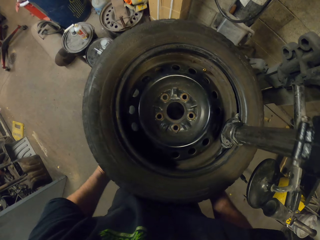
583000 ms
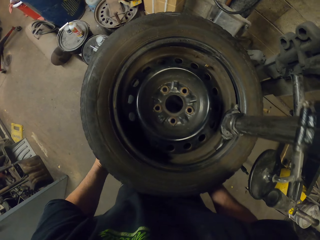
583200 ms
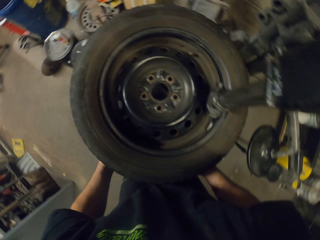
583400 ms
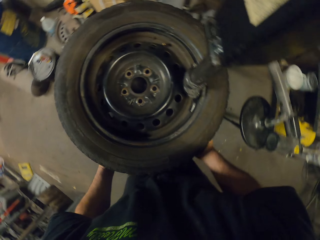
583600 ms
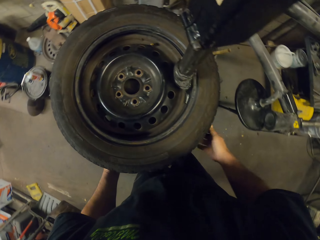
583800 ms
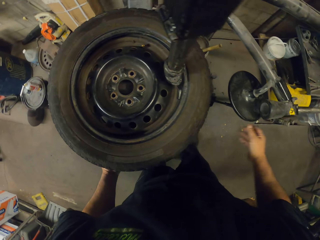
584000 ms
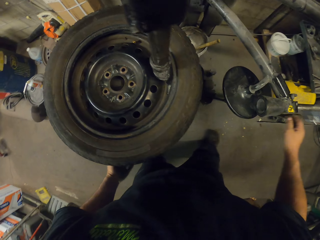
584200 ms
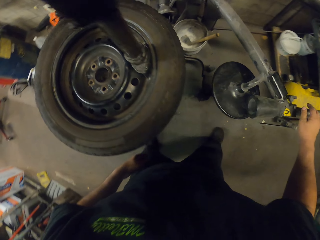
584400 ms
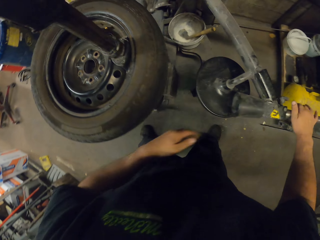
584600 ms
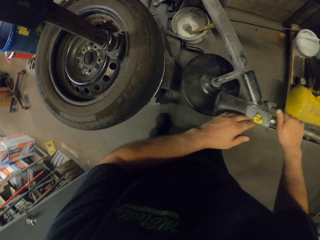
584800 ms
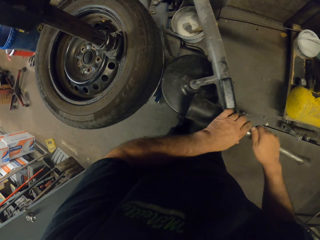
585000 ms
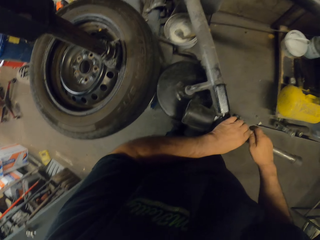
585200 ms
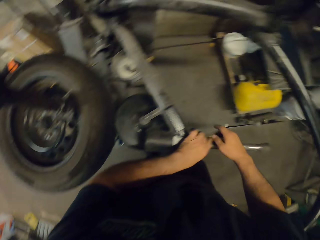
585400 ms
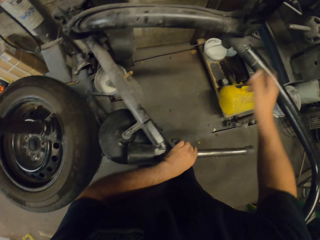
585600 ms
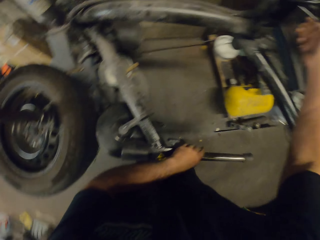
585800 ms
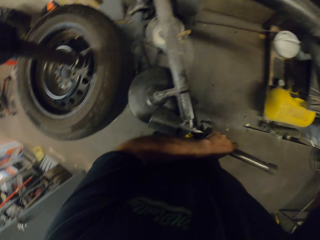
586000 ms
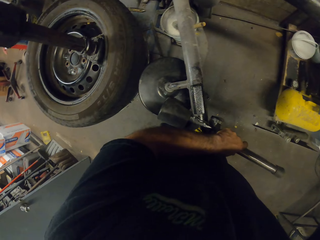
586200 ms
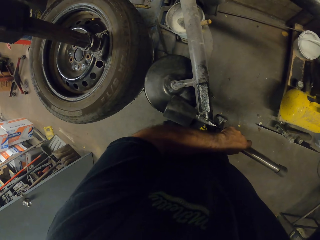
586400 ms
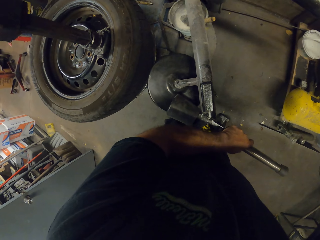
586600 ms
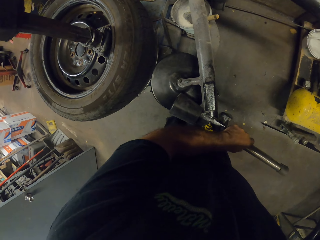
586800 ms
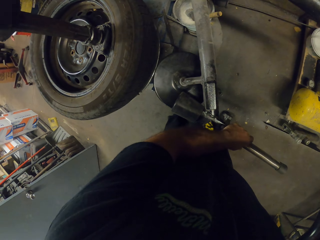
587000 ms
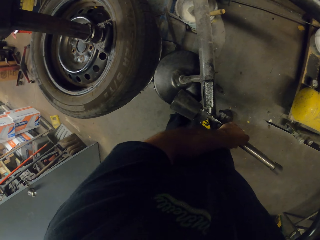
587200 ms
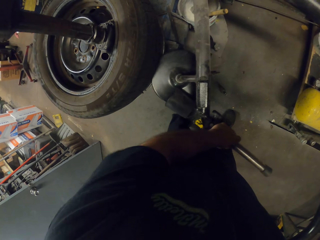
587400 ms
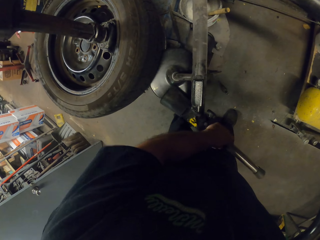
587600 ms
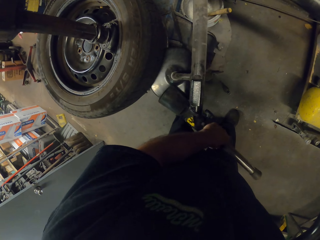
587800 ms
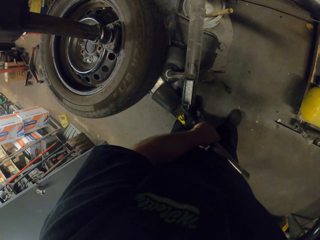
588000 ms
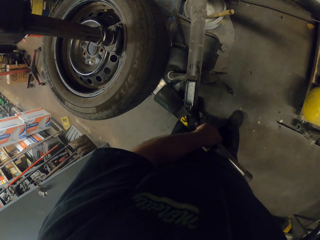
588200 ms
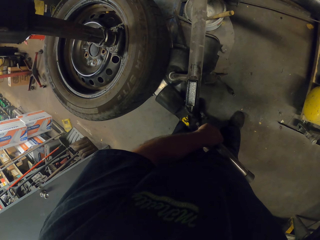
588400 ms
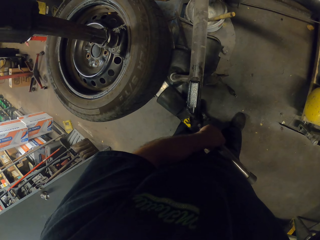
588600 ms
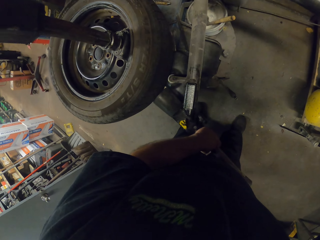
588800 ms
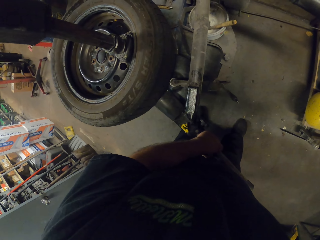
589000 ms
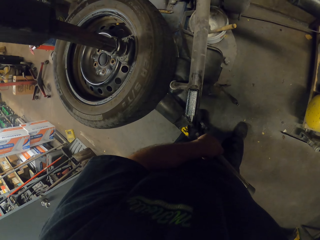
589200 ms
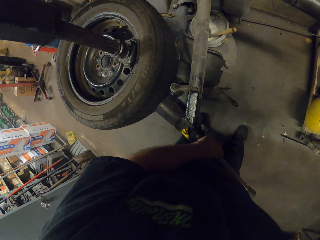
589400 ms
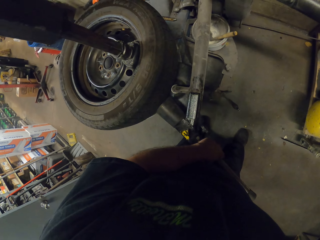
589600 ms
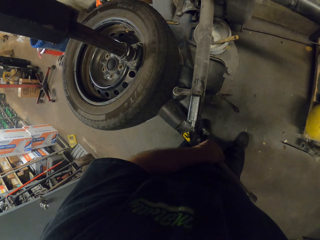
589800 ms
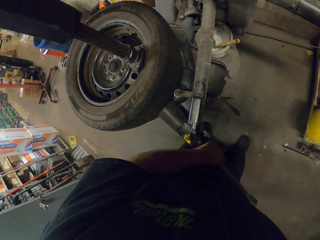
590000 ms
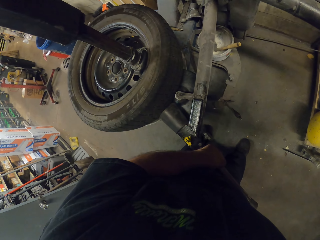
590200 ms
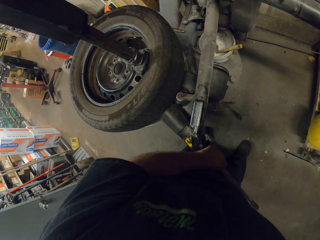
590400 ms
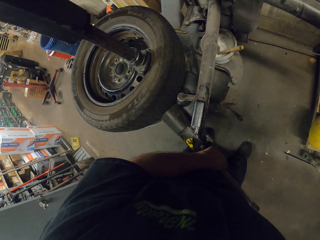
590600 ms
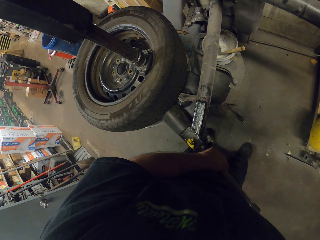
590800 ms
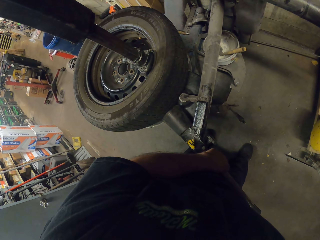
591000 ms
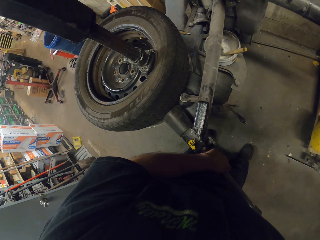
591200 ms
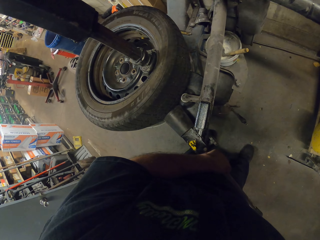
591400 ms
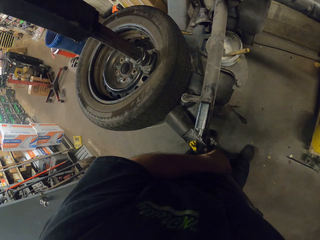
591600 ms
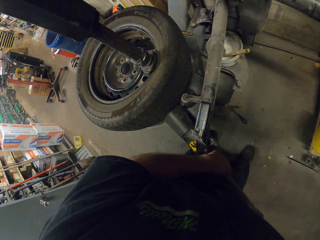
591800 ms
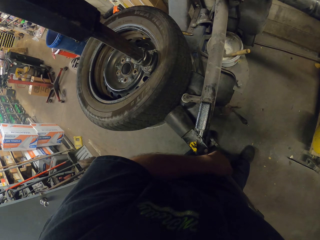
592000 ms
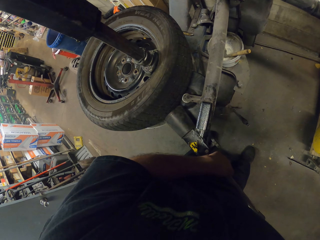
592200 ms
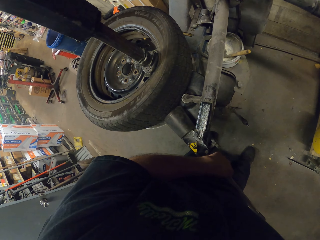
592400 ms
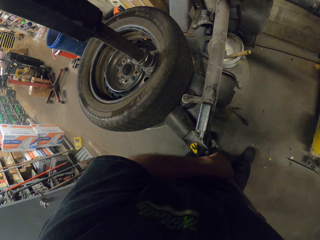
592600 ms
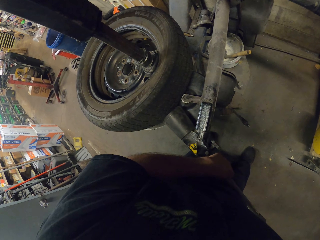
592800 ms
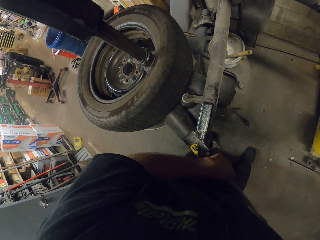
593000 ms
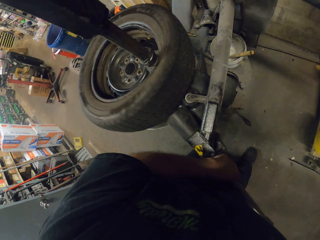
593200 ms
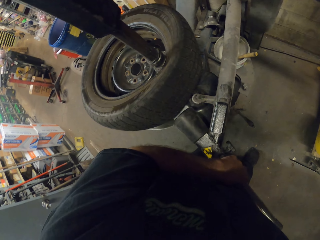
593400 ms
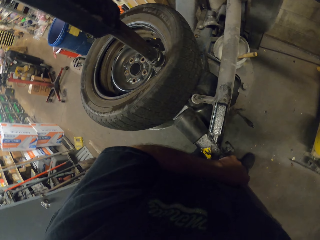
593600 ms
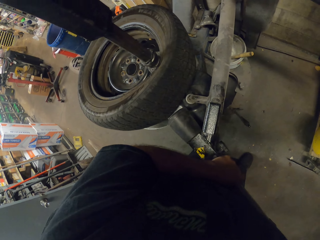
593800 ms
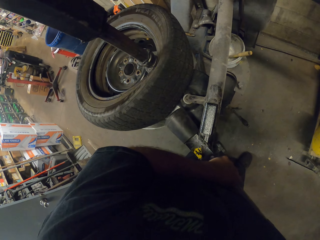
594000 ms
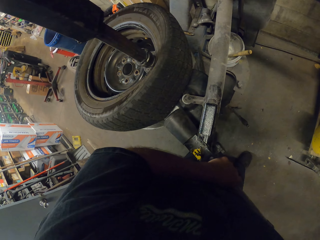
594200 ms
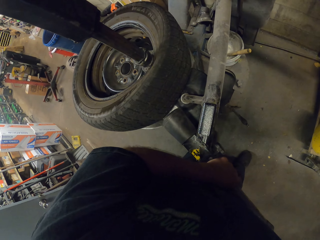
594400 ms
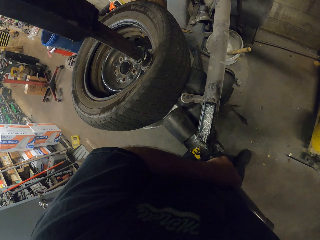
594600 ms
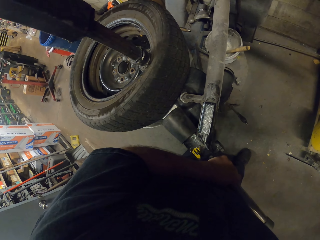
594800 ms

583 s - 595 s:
The camera wearer adjusts the wheel rite pro on the tire.

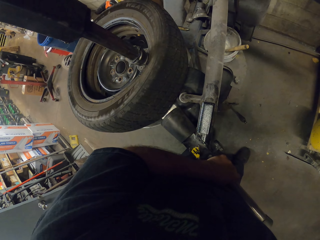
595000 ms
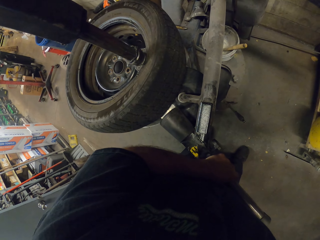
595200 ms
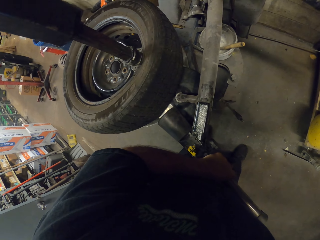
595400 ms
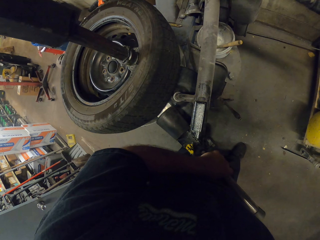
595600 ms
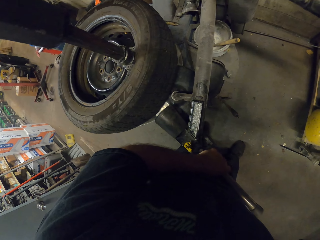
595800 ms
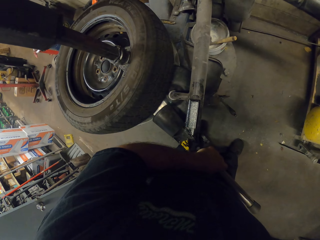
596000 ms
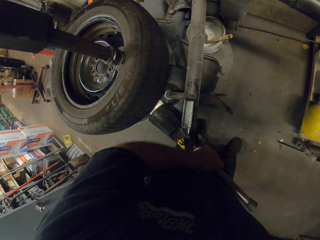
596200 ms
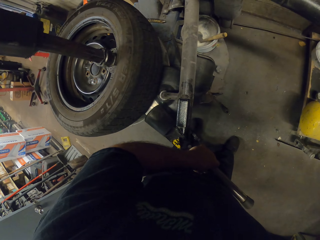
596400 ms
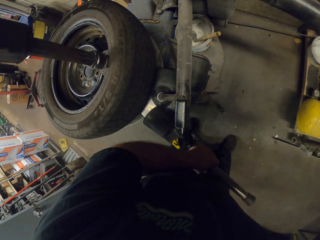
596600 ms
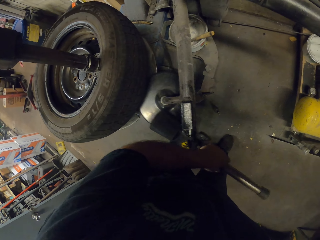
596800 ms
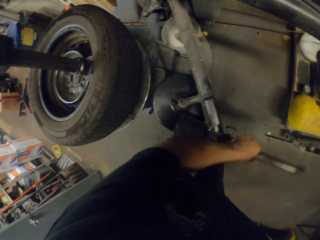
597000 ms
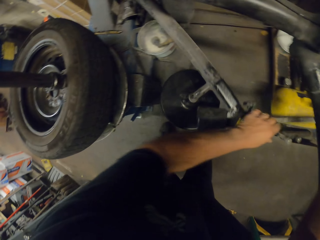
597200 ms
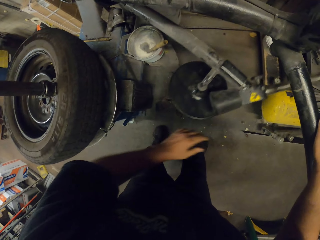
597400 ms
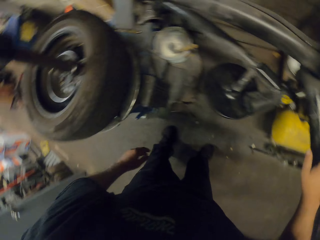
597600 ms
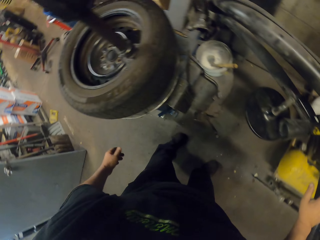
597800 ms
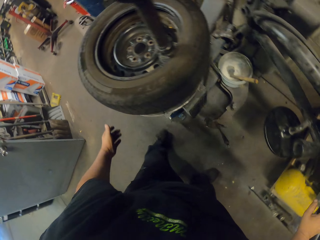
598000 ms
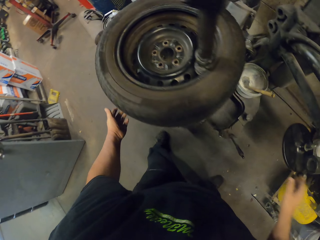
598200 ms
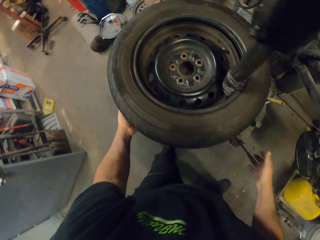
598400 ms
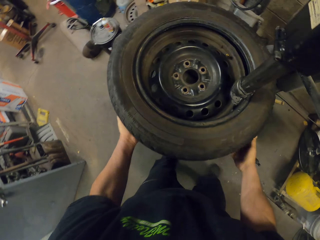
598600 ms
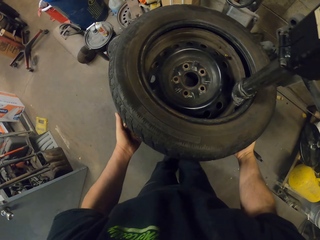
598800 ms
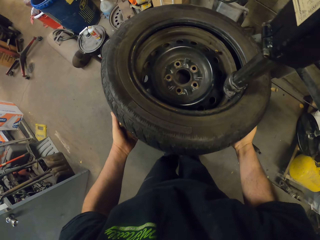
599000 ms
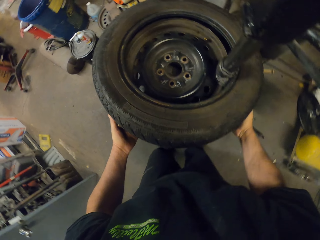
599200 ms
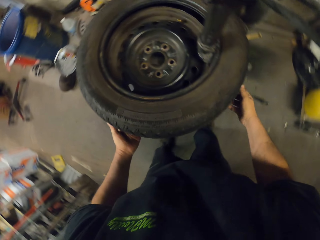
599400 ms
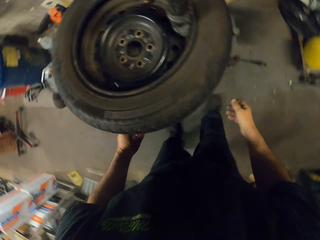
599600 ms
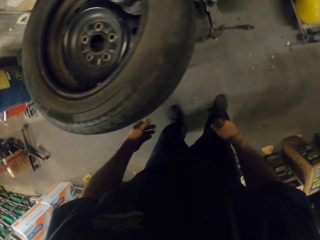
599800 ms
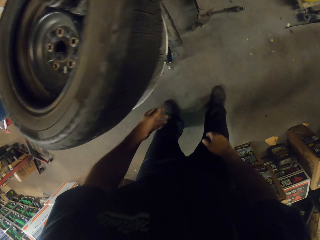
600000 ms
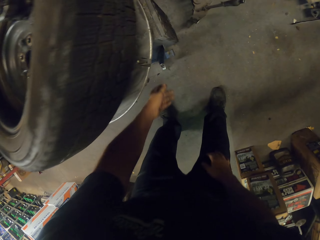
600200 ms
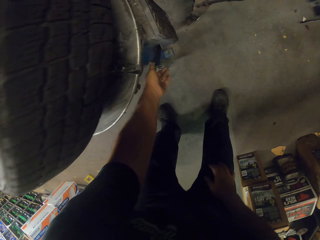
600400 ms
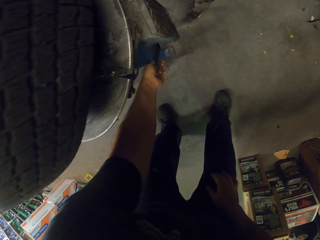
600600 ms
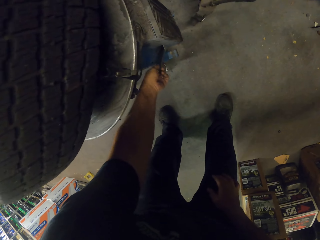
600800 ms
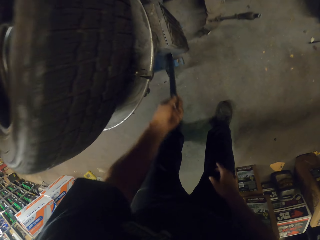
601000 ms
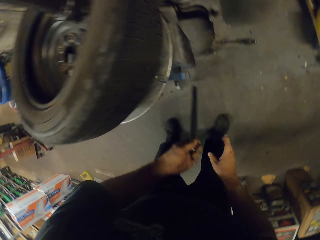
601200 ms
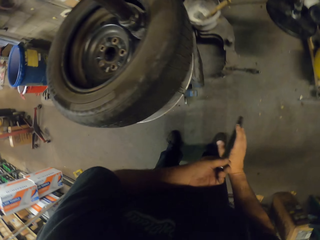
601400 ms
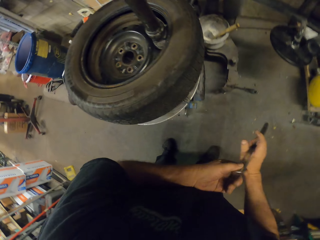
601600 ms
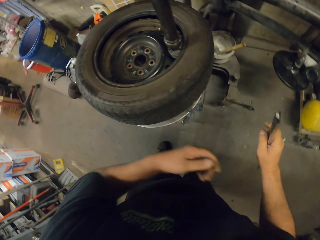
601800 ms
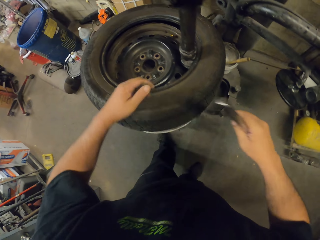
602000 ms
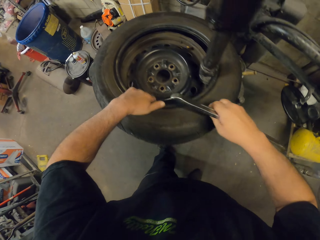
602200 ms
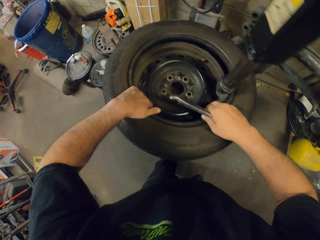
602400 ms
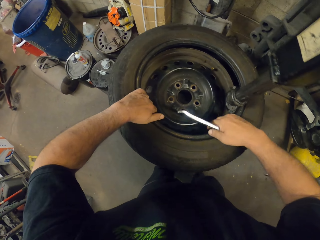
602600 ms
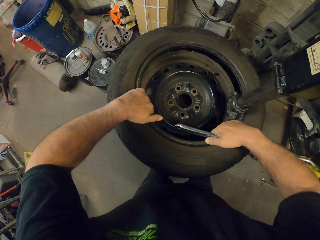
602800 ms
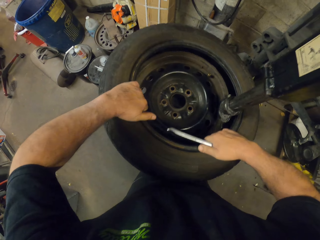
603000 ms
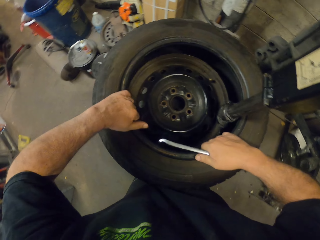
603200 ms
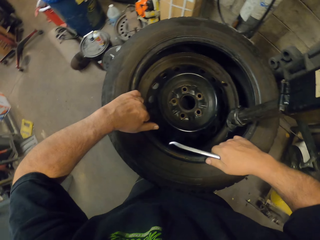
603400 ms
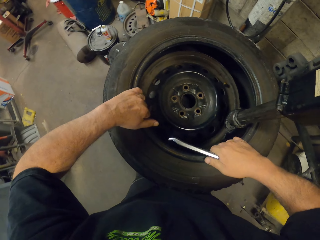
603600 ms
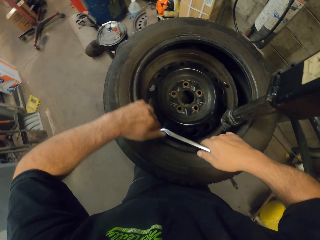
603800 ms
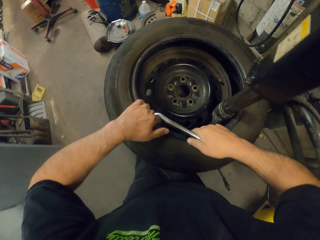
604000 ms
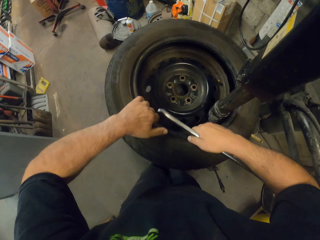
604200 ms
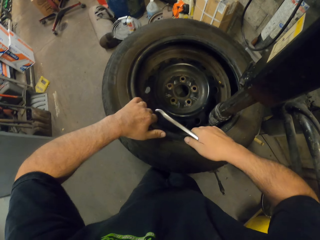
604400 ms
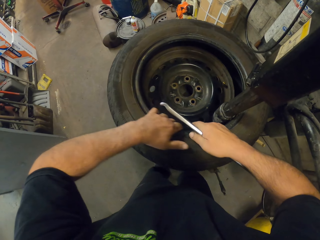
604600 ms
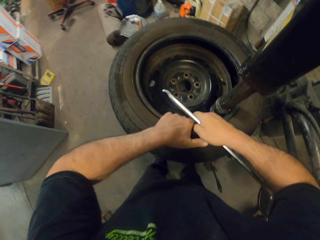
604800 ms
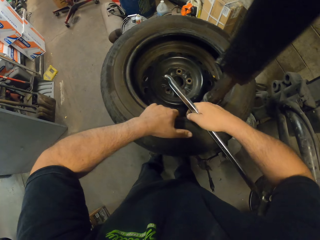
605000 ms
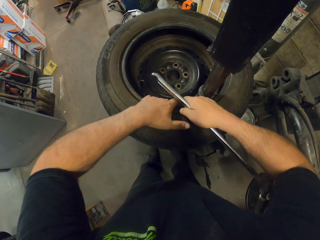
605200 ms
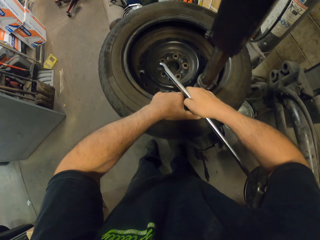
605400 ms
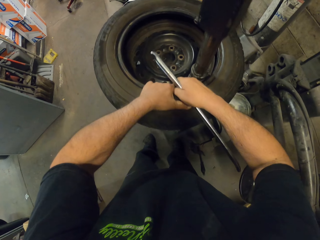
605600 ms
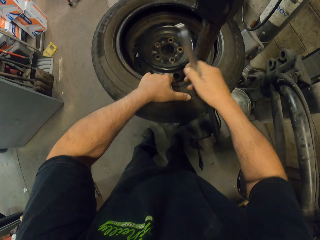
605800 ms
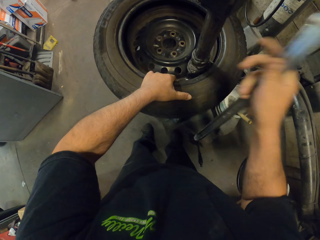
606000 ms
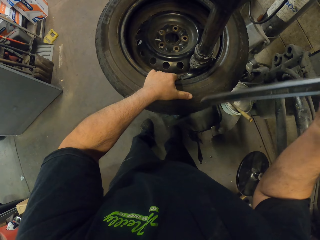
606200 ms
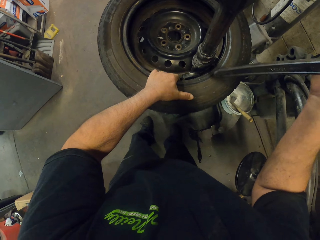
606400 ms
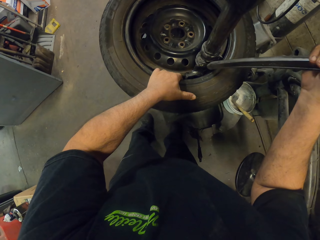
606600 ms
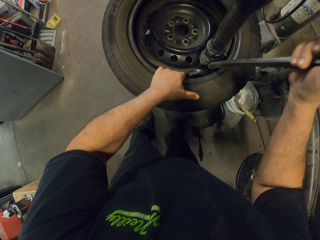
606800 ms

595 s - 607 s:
The camera wearer removes the tire from the wheel with hands. They pick up metal under the wheel rite pro. They remove the tire from the wheel with hands.
